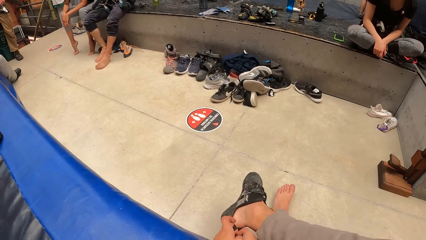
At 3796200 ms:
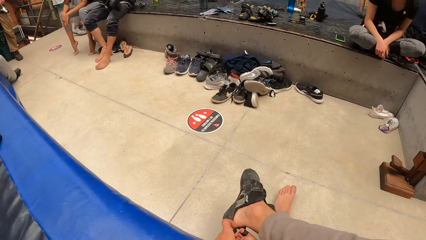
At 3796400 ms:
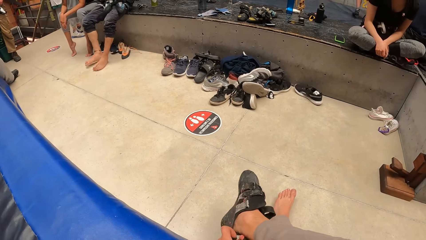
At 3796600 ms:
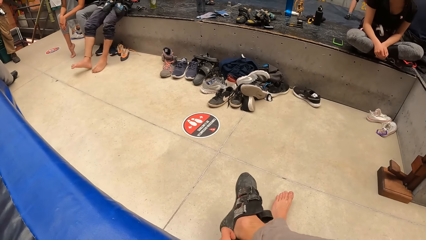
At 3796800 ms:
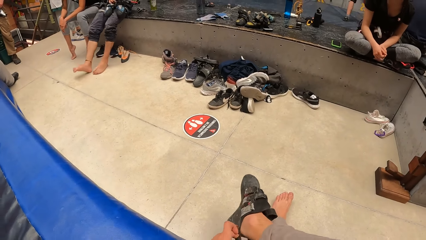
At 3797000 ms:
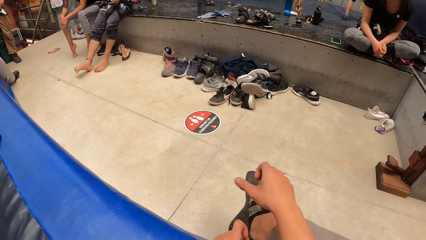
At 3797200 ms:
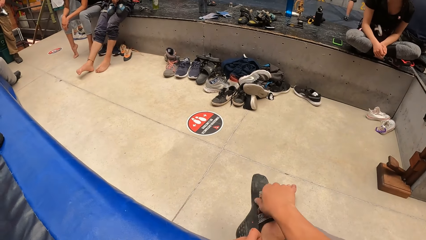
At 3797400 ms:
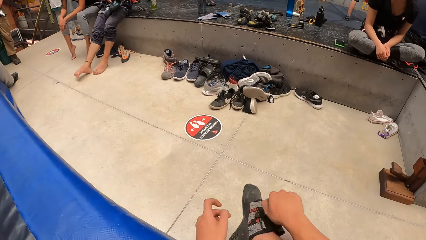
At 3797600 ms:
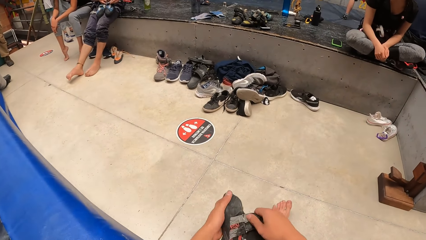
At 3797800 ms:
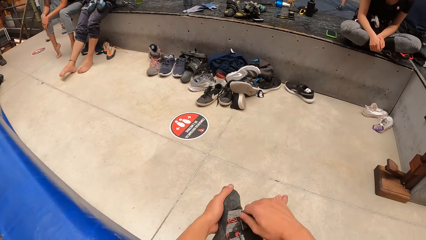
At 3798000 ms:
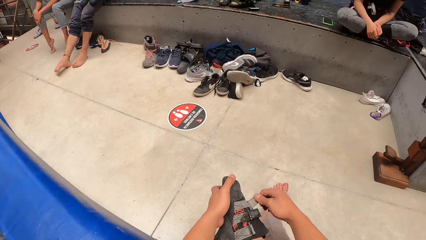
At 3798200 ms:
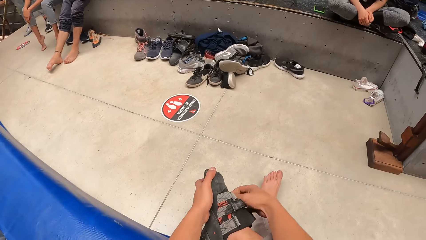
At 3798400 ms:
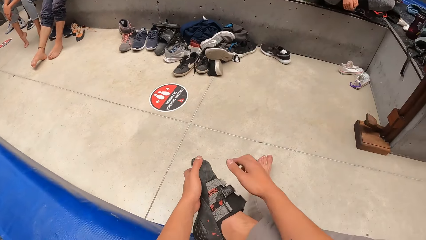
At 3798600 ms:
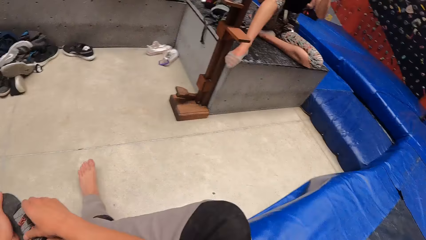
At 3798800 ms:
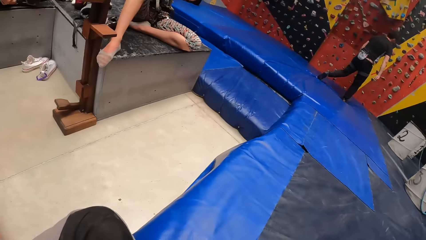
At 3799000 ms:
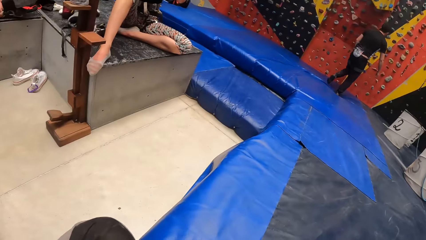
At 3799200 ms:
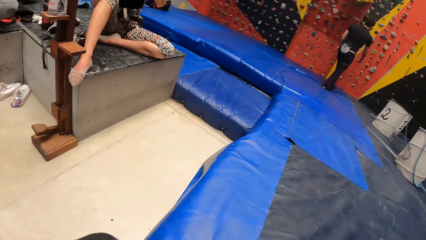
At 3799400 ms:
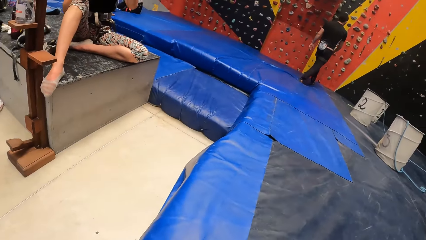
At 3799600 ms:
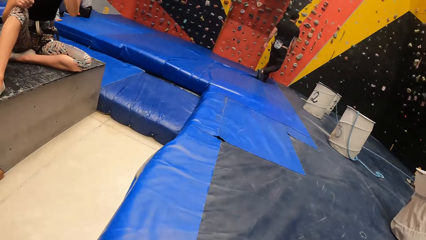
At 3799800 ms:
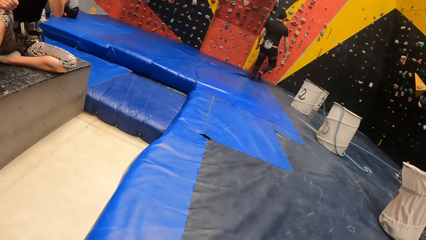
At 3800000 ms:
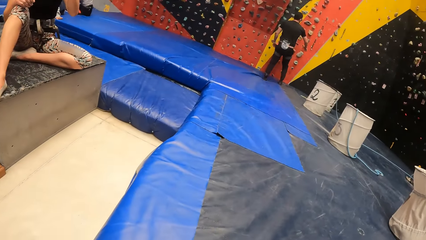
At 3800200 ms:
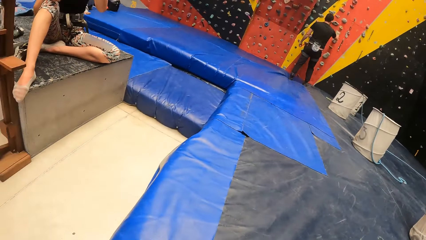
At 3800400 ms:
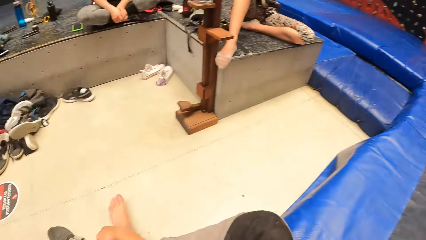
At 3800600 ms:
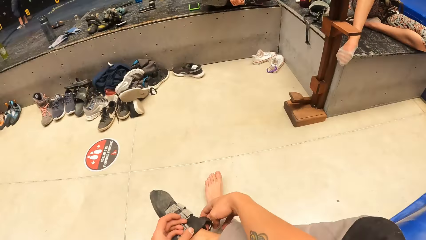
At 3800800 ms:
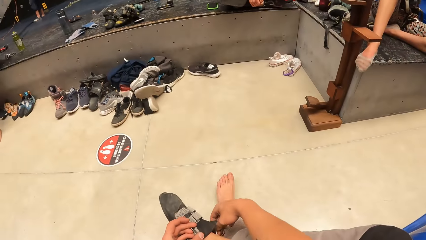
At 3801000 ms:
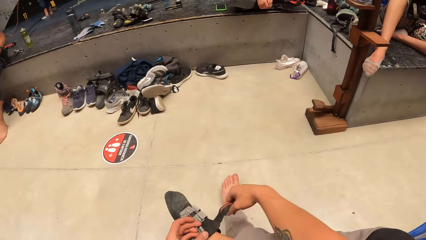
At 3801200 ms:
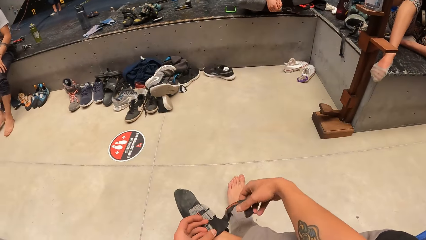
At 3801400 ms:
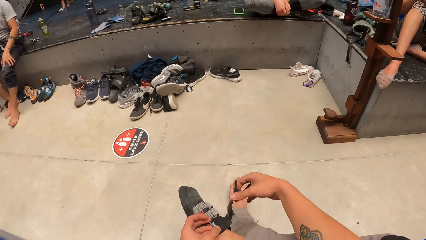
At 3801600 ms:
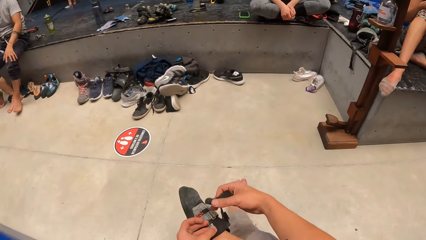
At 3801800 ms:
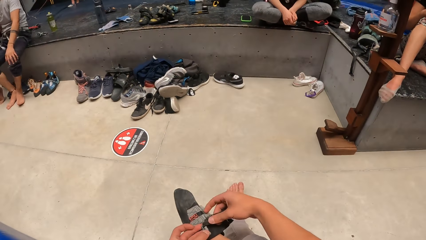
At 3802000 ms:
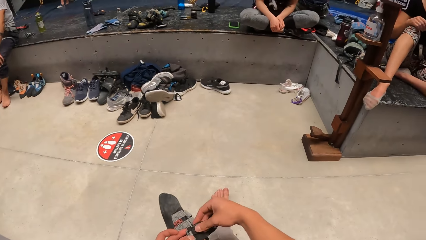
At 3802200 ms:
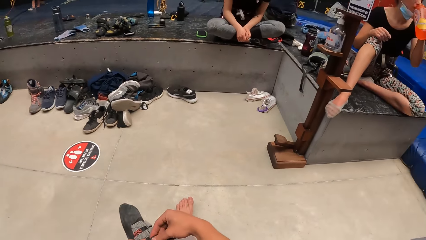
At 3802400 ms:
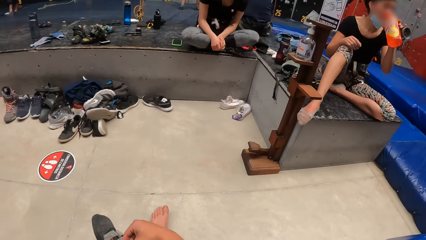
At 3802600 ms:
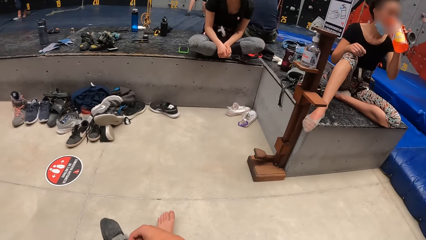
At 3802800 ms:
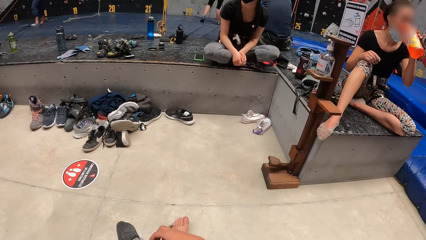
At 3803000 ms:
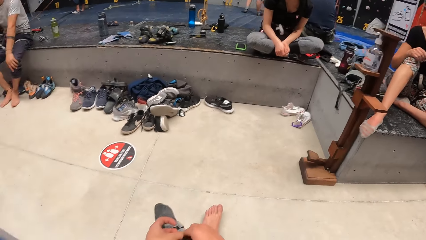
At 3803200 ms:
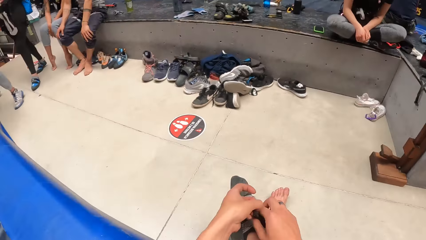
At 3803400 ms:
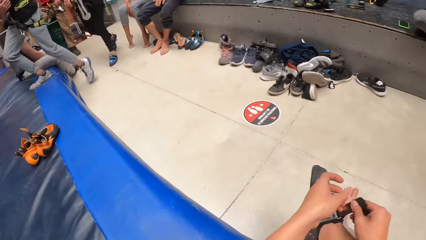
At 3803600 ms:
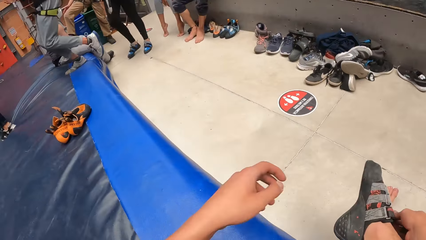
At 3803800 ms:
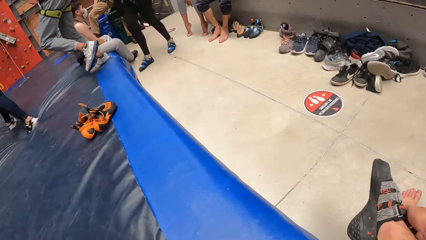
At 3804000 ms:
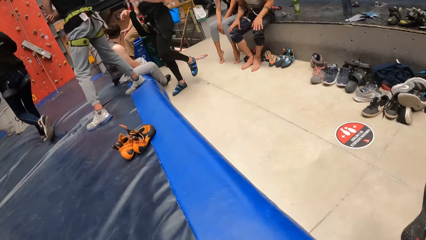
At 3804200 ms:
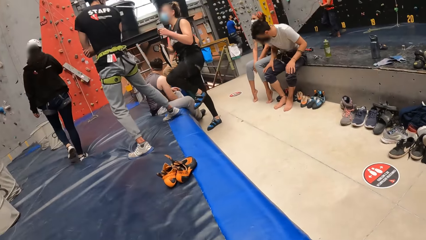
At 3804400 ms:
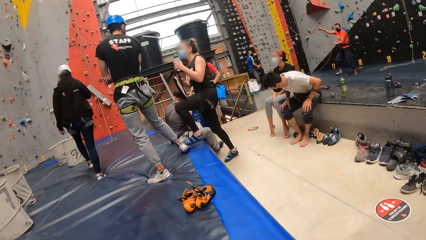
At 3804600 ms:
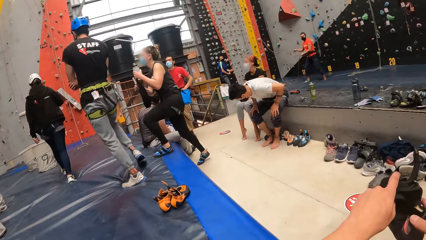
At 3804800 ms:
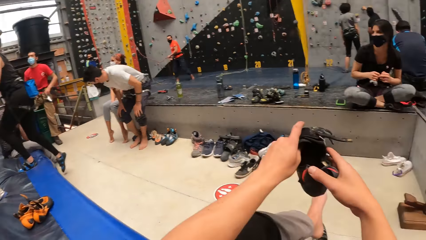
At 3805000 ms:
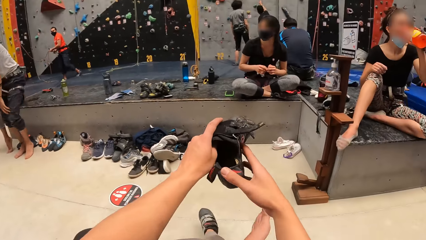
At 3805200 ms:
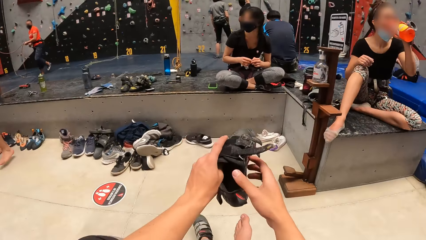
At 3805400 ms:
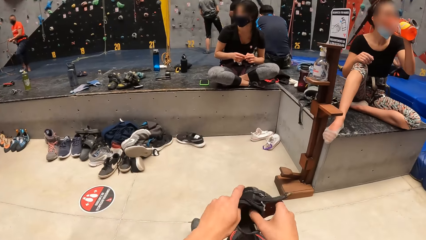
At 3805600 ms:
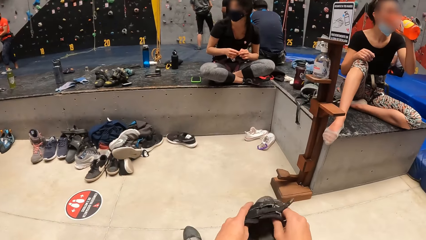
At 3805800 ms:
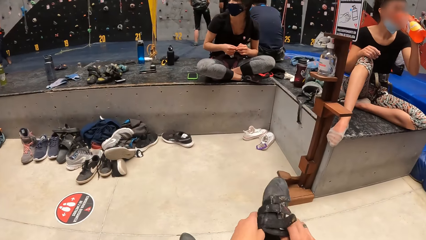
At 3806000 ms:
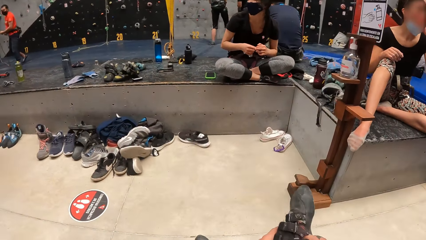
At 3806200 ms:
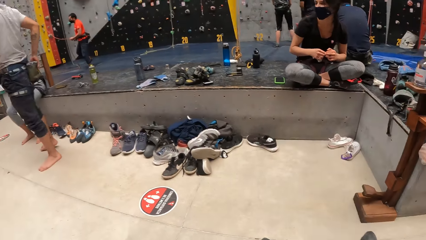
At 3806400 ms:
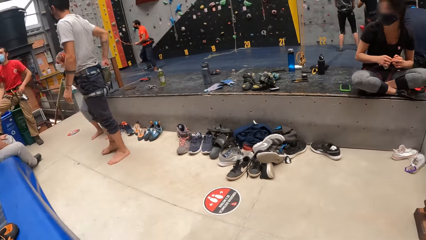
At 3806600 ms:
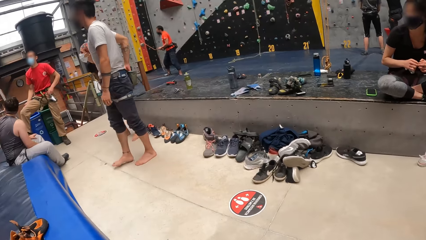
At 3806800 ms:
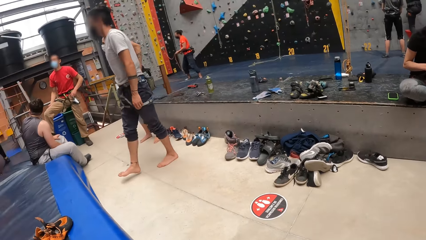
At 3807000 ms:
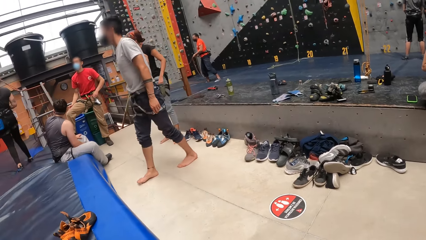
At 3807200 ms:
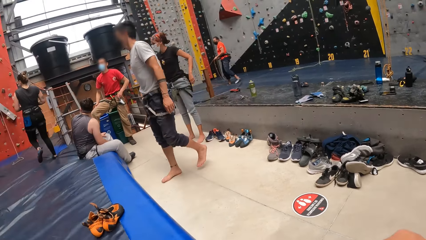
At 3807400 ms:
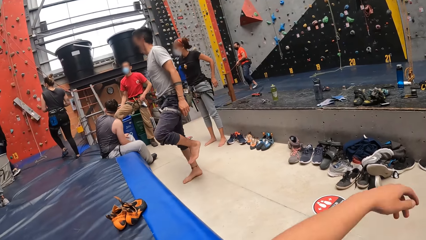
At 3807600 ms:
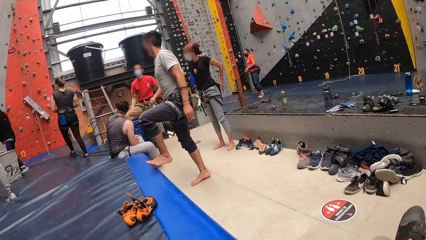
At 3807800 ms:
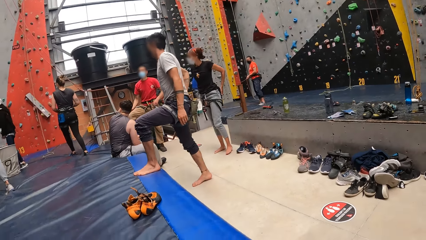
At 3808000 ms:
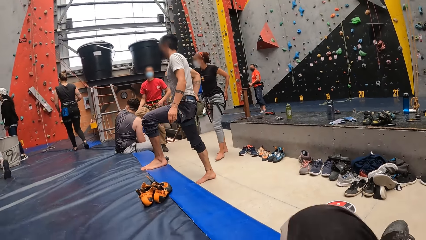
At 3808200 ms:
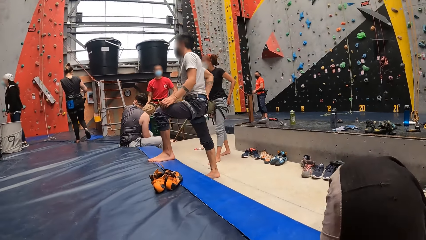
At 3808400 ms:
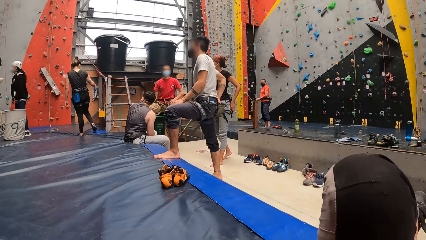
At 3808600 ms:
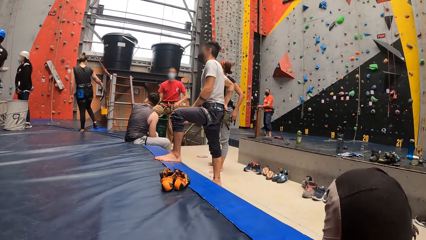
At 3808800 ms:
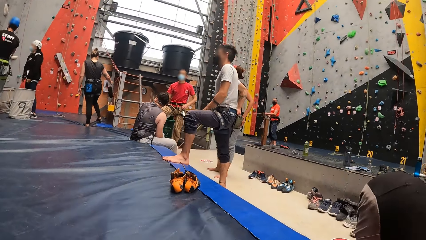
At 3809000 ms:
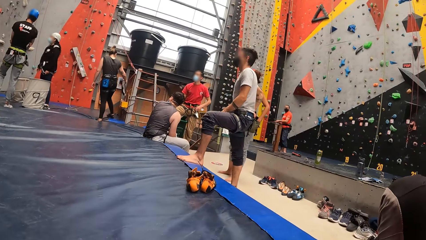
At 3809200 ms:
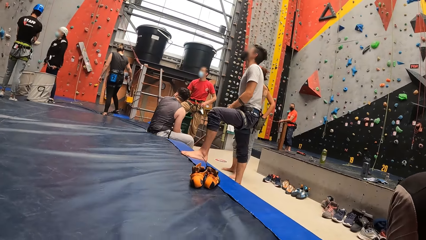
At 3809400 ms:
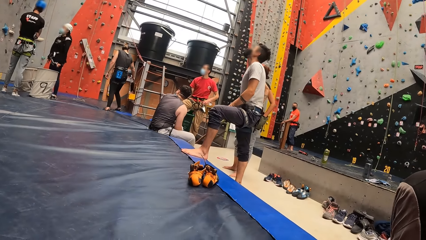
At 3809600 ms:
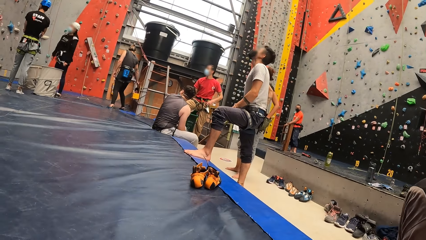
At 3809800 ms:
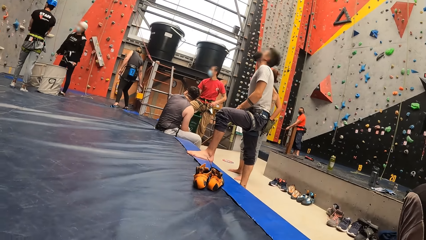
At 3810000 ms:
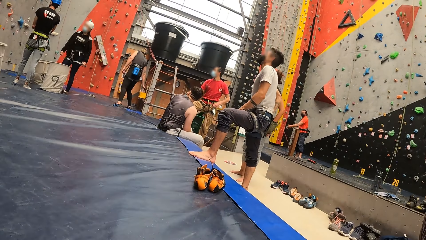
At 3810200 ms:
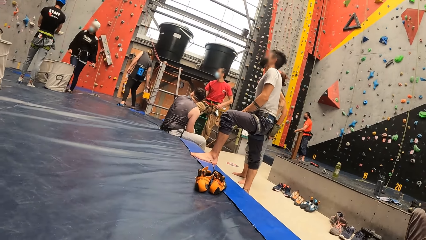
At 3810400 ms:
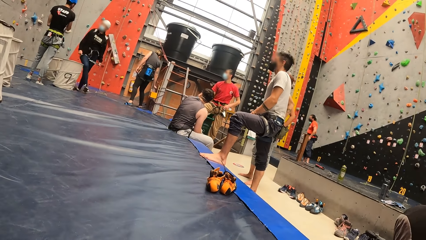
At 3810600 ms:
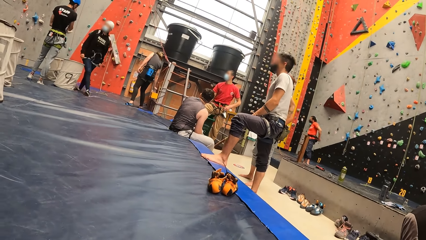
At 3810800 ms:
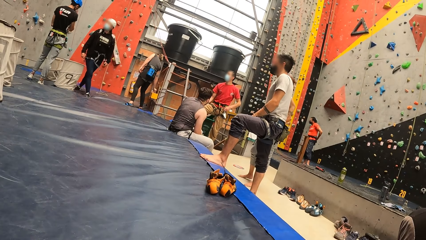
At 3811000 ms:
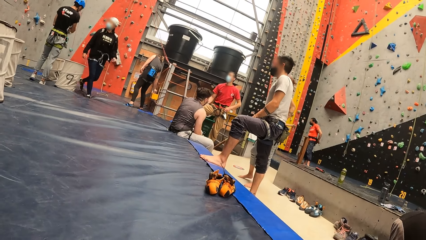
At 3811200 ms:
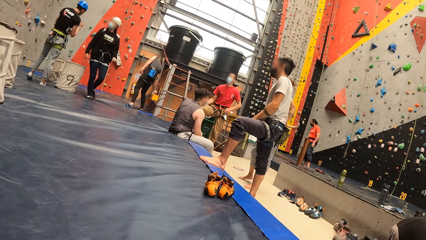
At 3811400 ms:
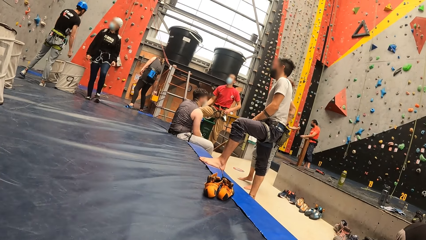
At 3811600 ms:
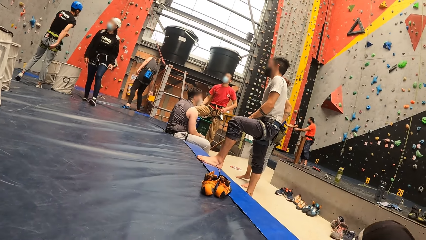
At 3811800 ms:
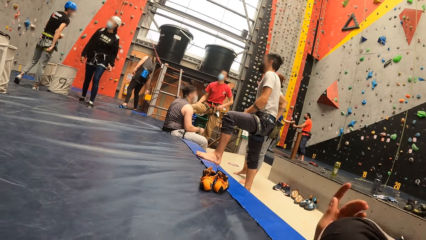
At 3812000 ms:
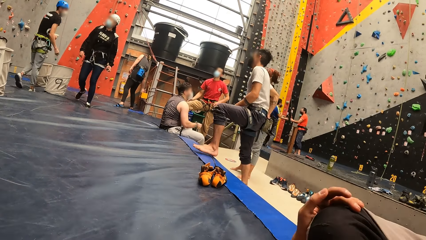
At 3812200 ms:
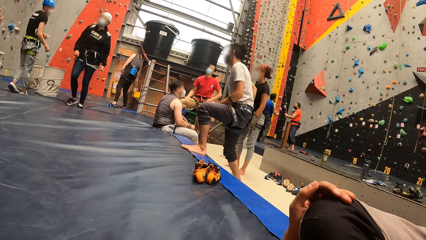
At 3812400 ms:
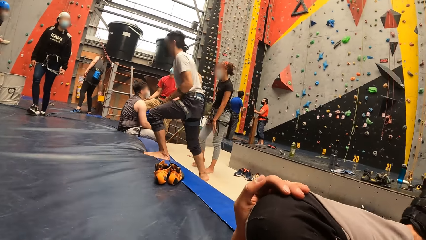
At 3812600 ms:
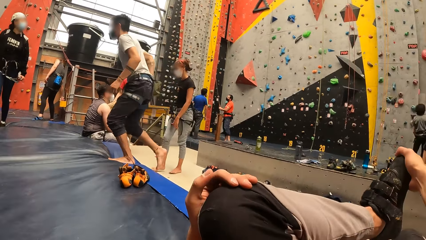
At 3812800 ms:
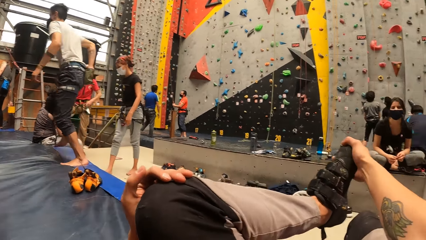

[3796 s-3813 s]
The camera wearer ties the shoes. They look around. They put on the shoe. They tie the shoes. They look around. They hold the shoe. They put on the shoe. They open the shoe well. They look around.
